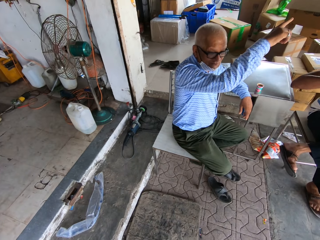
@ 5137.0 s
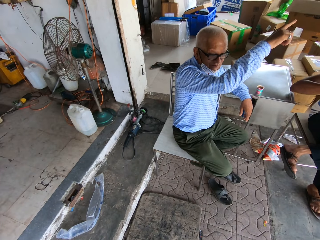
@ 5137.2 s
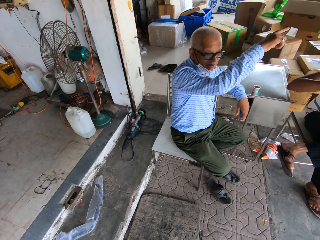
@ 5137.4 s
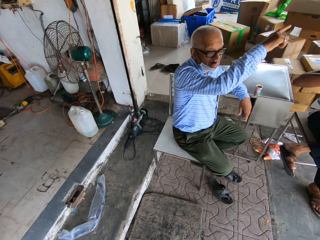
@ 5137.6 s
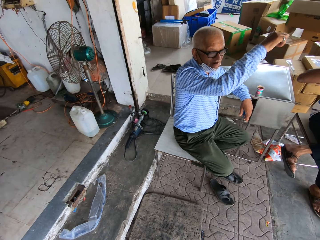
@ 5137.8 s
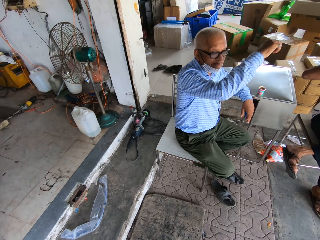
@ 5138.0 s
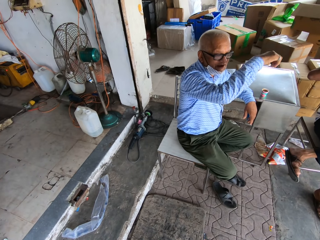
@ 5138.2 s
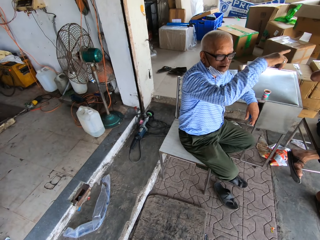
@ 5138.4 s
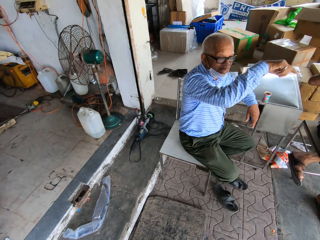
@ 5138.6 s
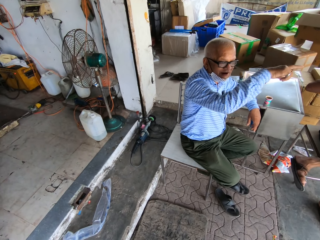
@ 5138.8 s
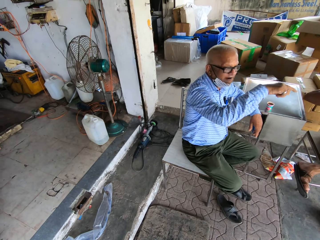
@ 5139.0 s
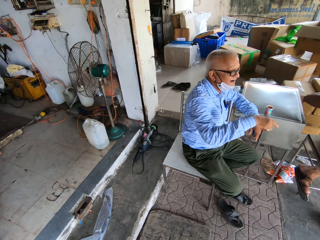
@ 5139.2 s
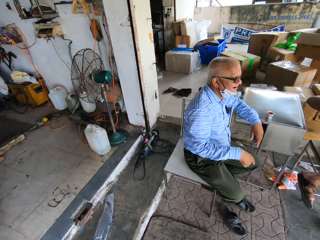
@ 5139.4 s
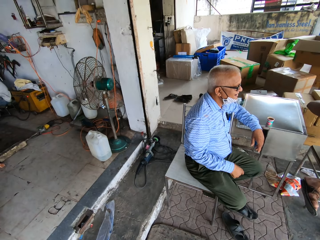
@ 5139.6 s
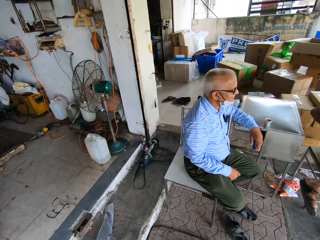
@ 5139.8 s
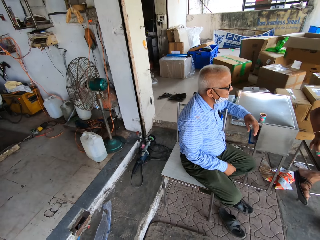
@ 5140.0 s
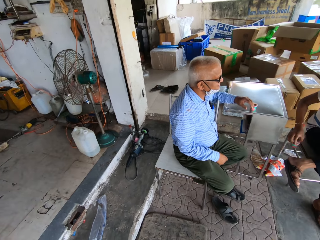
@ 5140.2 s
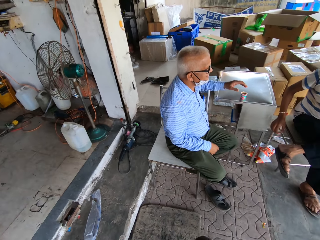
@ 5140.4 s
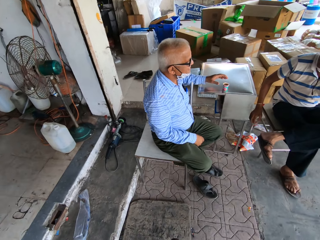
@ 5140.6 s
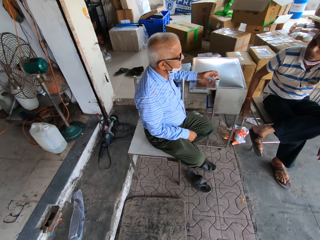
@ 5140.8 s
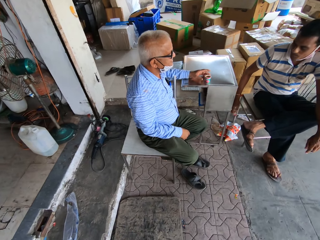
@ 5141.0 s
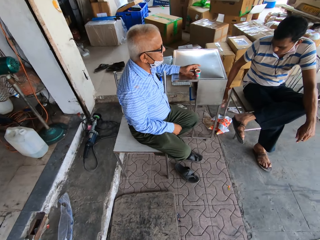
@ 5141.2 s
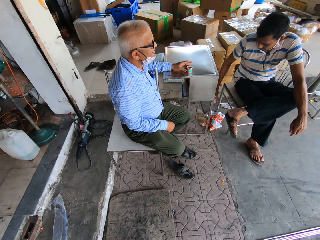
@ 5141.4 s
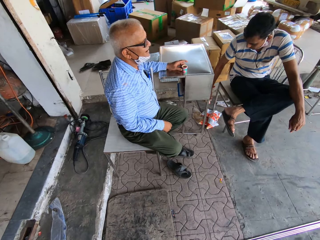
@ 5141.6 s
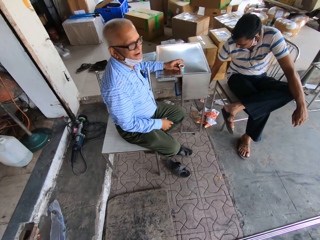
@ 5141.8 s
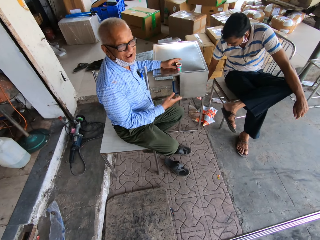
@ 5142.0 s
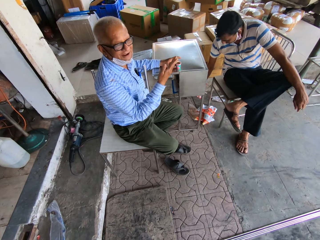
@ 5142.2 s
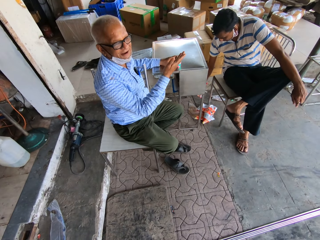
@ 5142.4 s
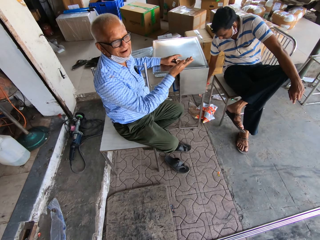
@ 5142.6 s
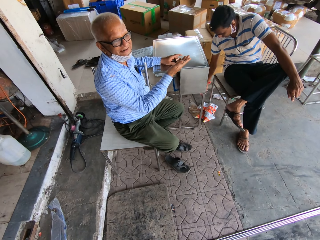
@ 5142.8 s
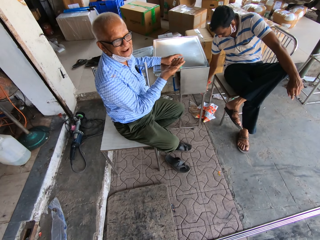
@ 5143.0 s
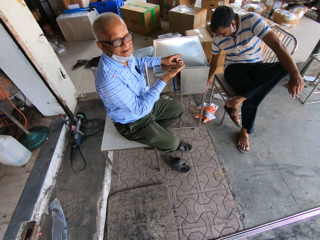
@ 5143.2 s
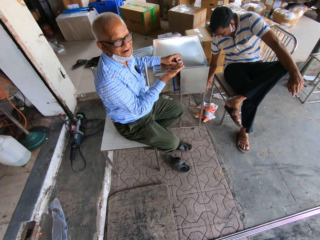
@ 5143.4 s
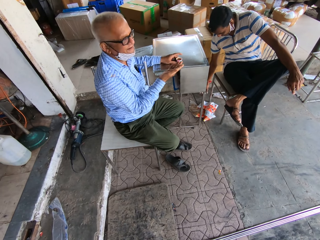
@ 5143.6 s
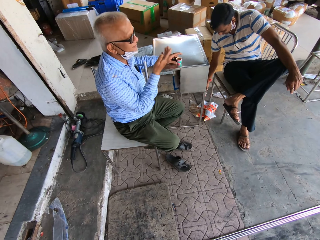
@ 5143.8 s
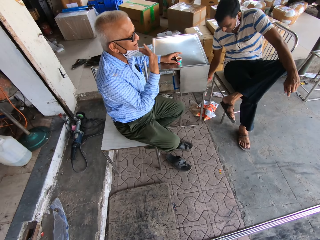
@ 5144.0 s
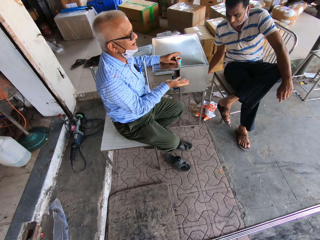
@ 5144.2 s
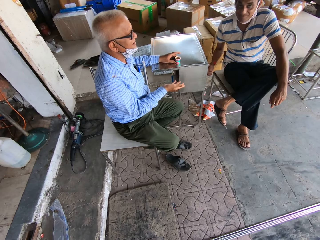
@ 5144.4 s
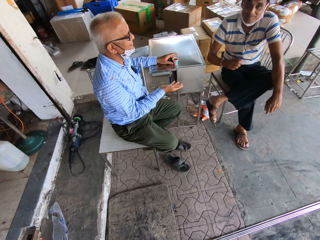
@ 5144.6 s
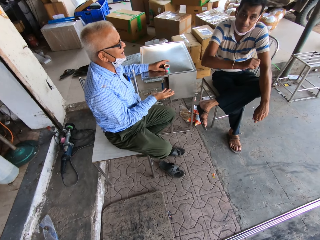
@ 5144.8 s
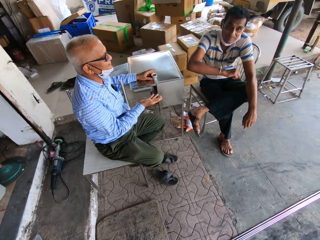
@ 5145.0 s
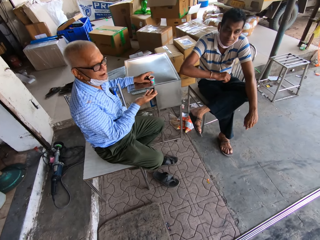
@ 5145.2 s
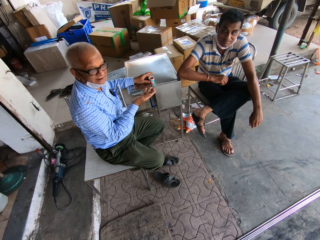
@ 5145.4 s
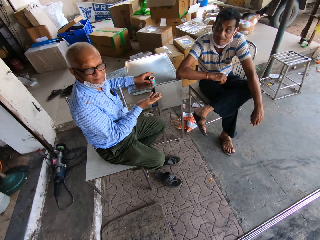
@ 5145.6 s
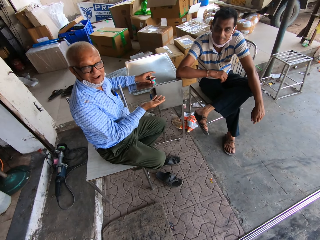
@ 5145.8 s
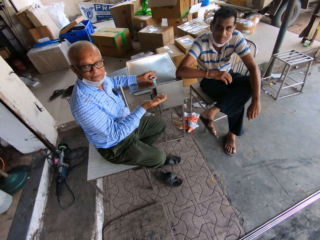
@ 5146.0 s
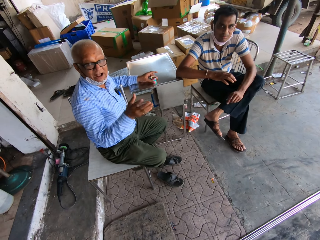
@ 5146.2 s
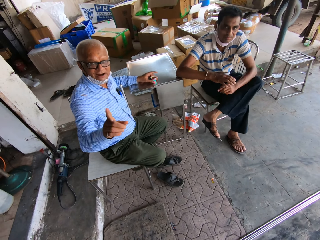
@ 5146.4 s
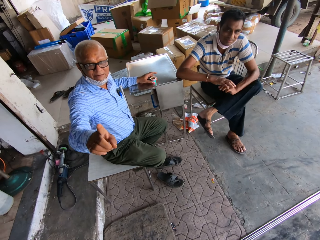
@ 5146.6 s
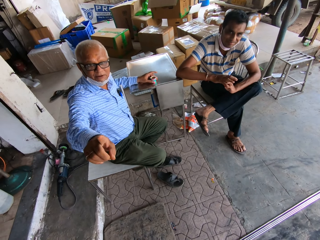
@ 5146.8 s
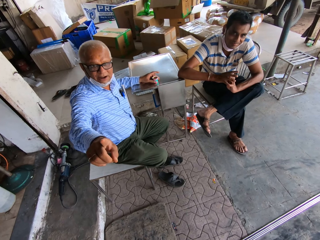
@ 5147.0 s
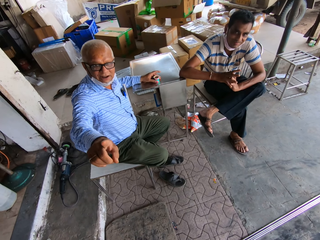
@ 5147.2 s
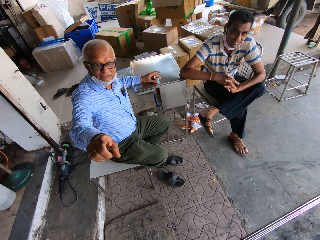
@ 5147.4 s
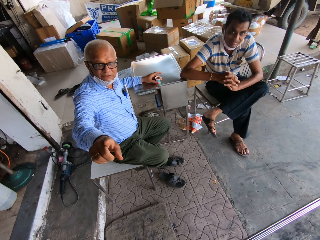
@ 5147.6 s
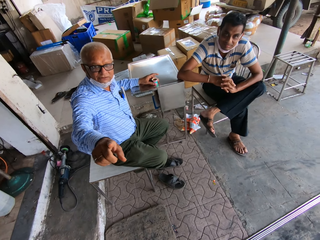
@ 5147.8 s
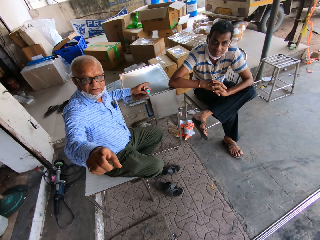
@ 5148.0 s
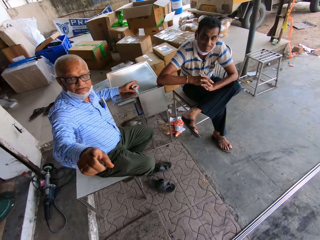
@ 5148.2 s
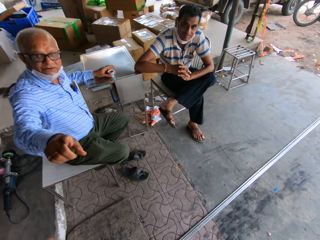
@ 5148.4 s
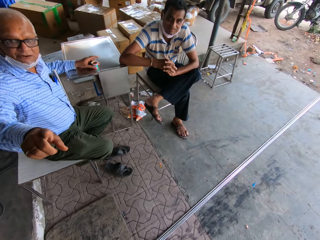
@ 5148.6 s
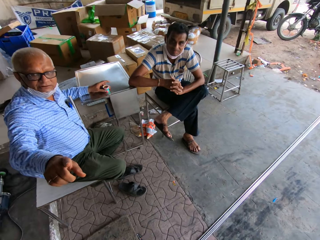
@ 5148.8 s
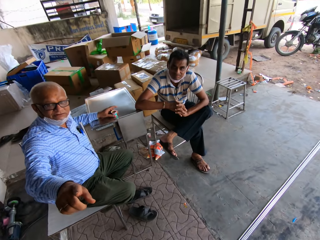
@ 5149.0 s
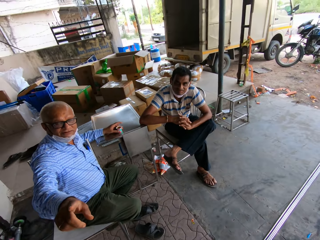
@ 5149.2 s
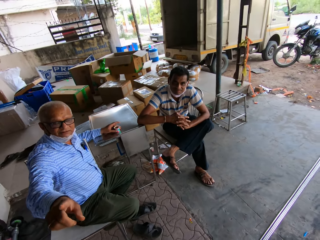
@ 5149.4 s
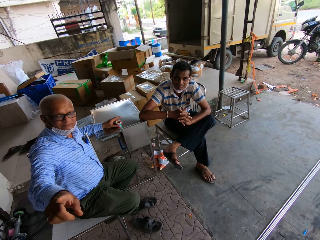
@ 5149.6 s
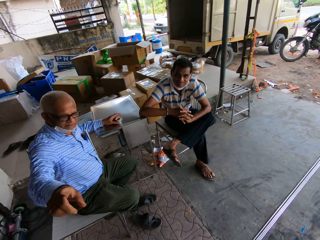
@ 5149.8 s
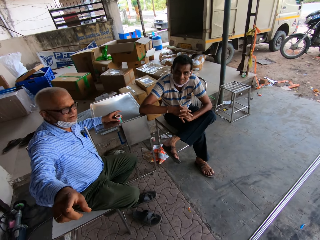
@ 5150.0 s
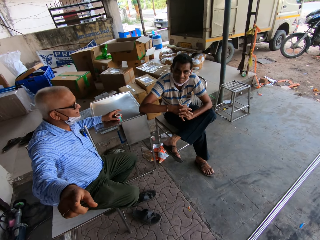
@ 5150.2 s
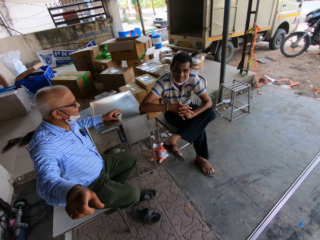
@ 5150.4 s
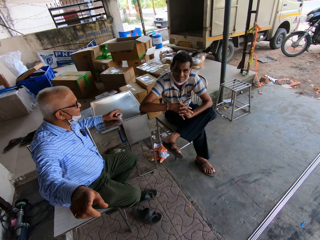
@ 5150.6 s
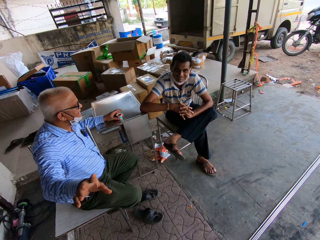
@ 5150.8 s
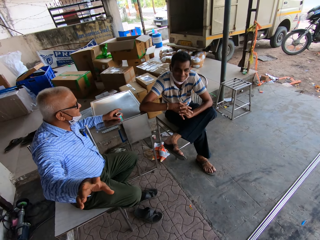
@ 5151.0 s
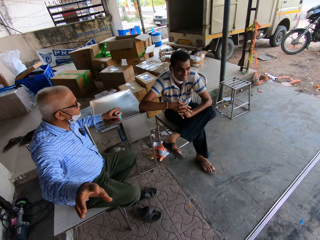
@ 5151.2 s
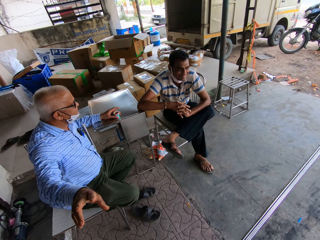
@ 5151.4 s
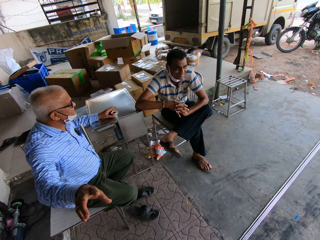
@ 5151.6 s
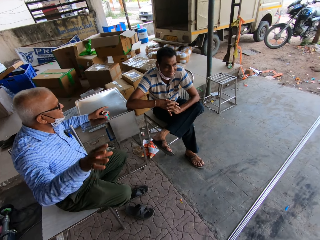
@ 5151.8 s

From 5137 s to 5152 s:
A man lifts the hand. The man points at another man. A third man converses with the camera wearer.

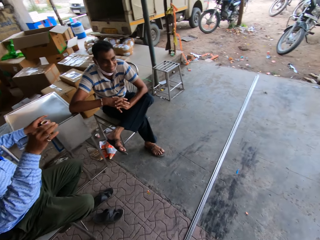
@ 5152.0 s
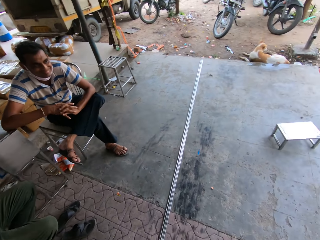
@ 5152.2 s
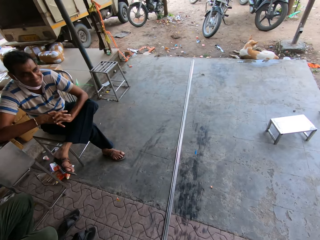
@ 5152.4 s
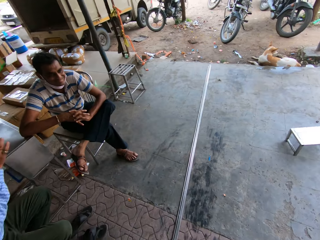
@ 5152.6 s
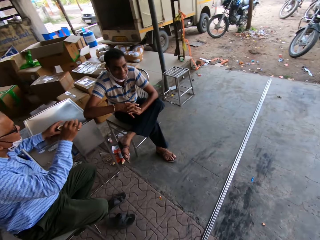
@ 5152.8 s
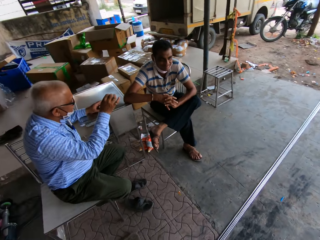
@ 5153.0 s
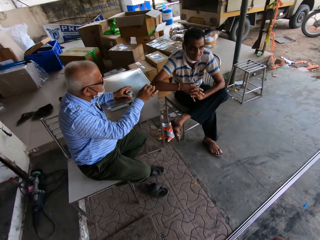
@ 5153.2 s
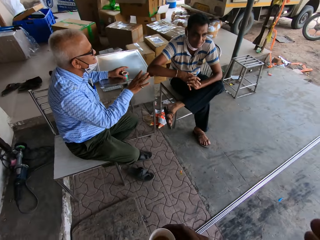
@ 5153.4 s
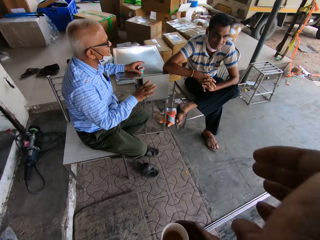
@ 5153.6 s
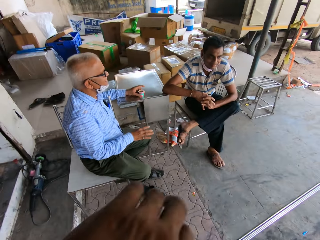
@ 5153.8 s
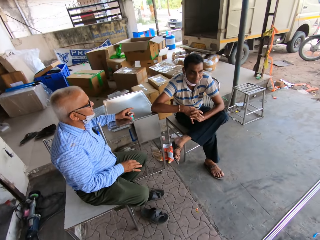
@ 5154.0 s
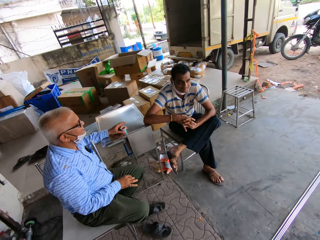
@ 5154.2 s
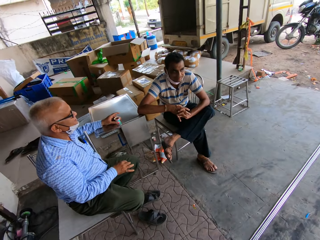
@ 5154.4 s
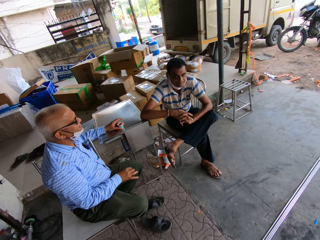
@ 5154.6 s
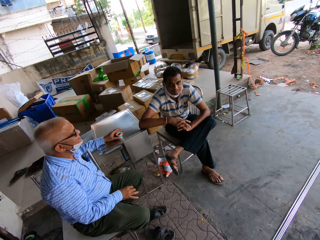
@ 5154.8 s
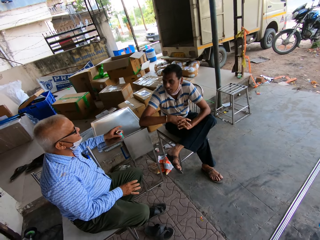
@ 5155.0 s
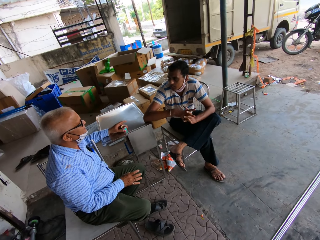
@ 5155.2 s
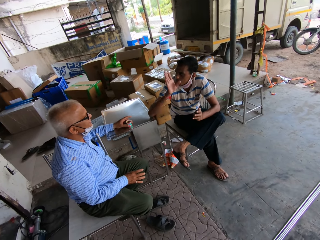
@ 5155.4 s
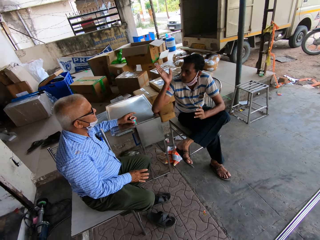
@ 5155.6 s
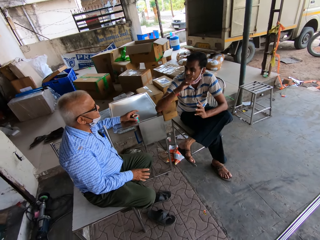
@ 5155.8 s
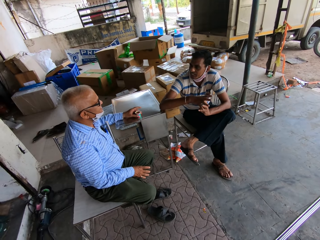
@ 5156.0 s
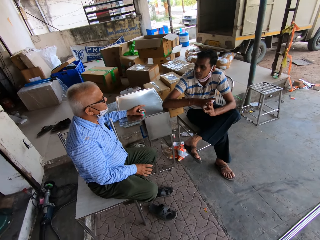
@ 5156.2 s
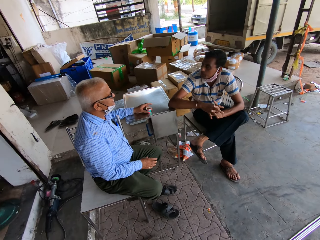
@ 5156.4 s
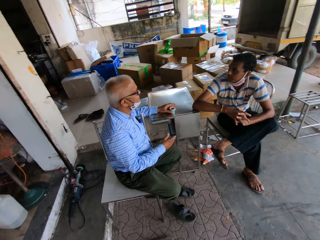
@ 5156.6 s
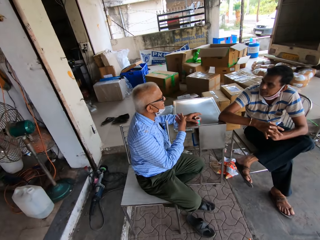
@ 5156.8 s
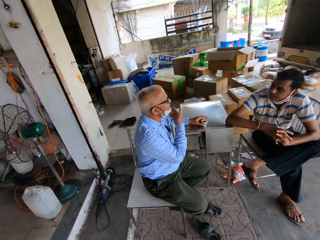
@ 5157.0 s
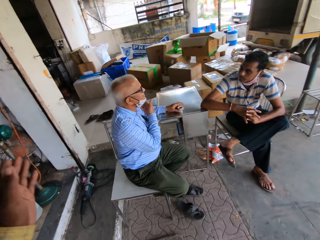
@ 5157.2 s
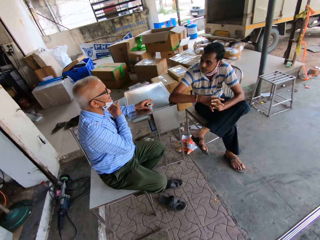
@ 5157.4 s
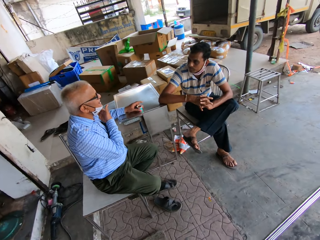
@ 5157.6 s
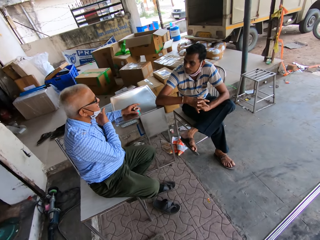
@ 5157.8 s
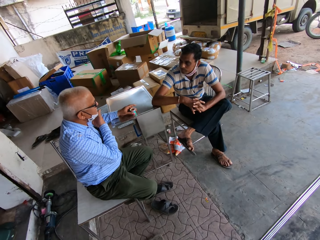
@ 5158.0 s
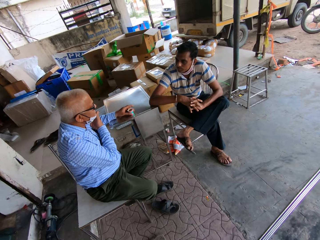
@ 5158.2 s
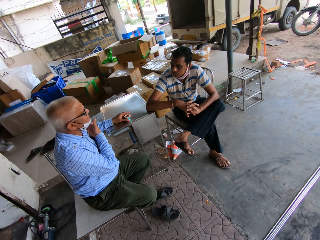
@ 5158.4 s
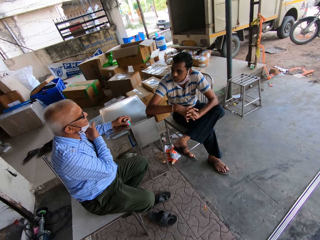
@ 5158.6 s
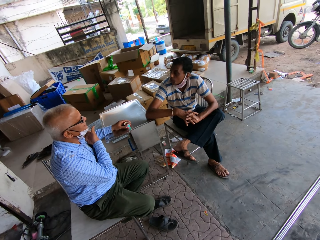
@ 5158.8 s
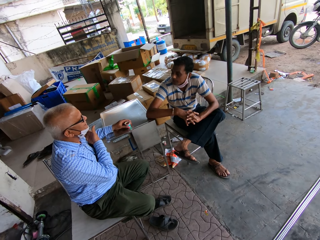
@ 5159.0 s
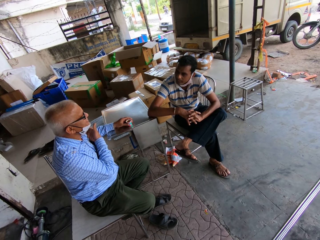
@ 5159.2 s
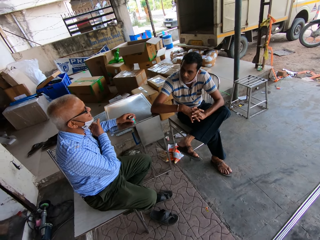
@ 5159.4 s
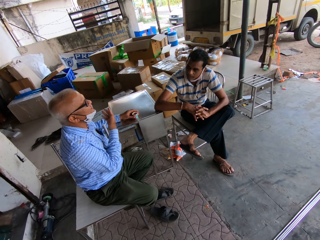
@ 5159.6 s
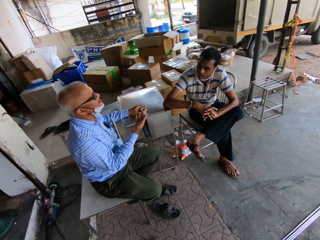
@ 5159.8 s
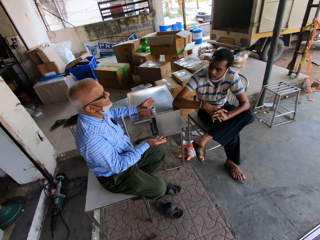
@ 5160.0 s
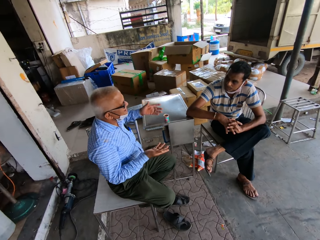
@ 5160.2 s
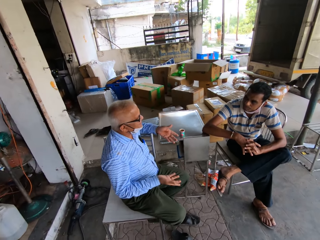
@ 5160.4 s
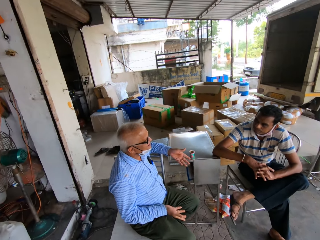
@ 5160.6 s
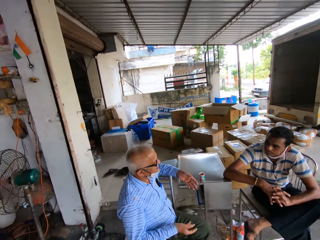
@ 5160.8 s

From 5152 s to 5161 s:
The camera wearer does something. A person talks to another person.
